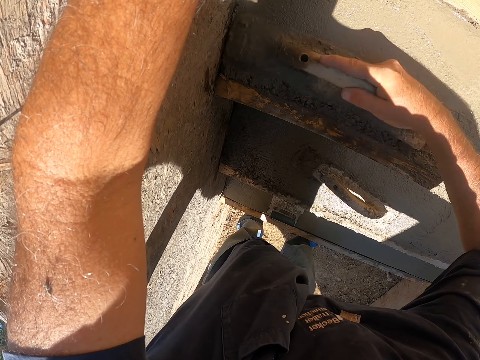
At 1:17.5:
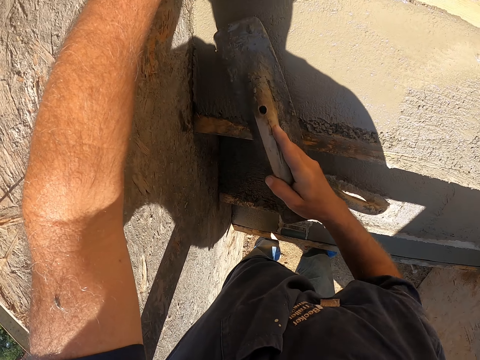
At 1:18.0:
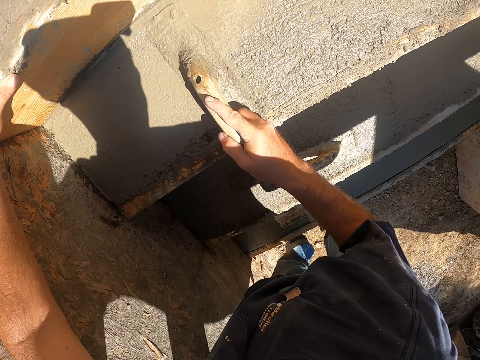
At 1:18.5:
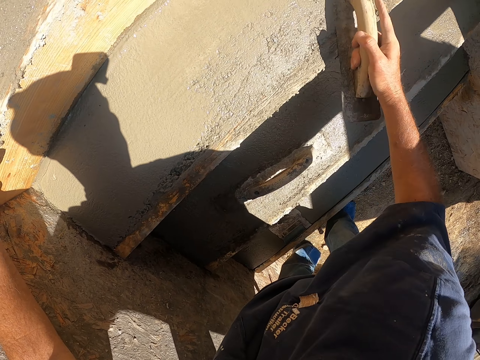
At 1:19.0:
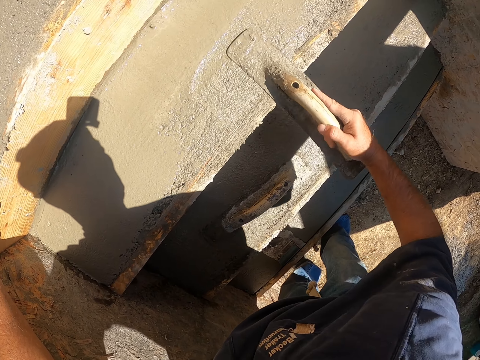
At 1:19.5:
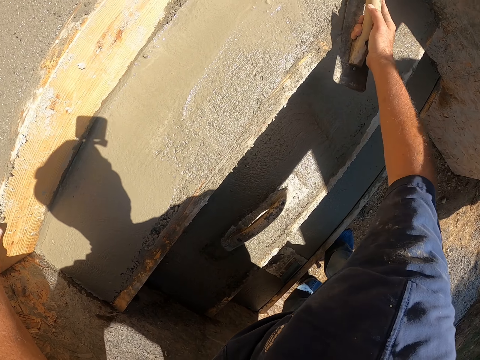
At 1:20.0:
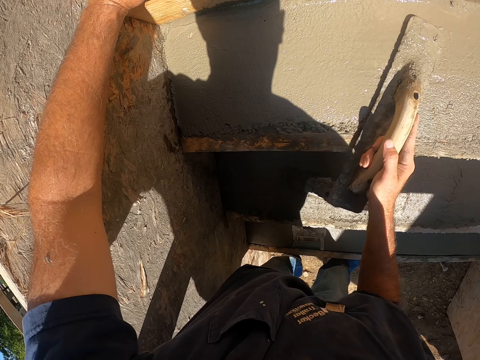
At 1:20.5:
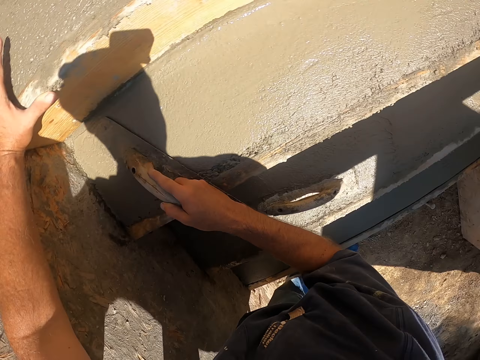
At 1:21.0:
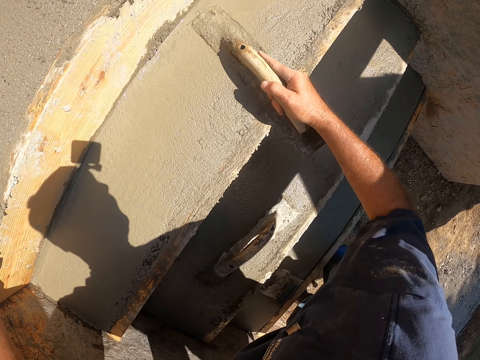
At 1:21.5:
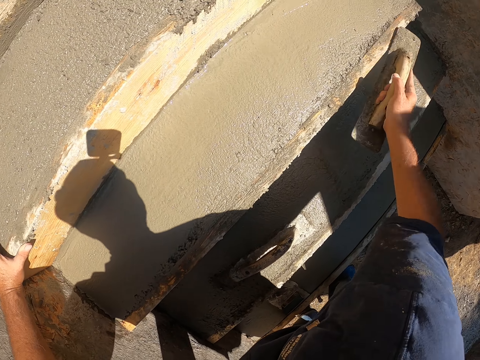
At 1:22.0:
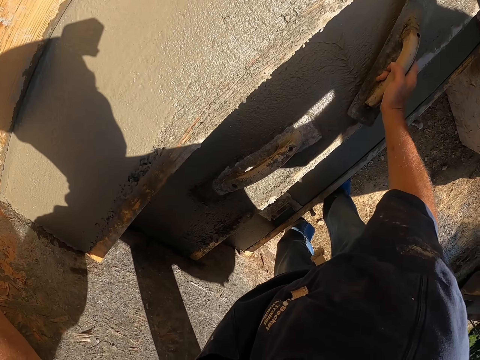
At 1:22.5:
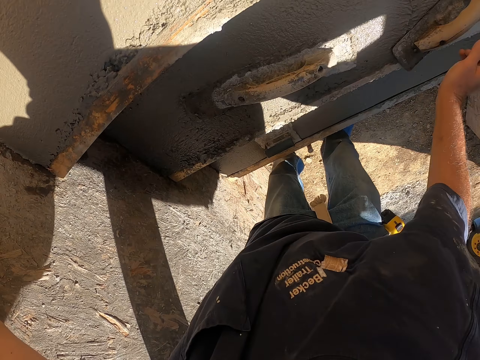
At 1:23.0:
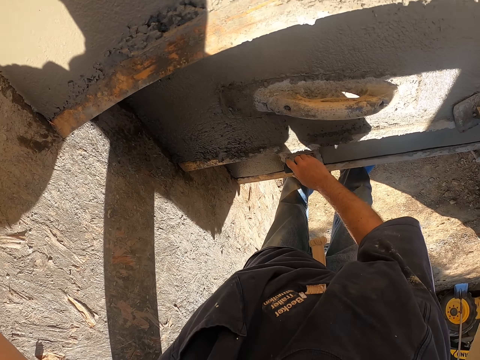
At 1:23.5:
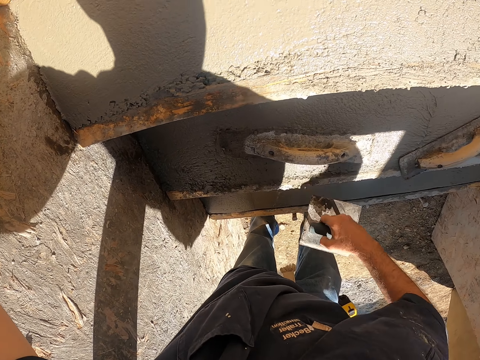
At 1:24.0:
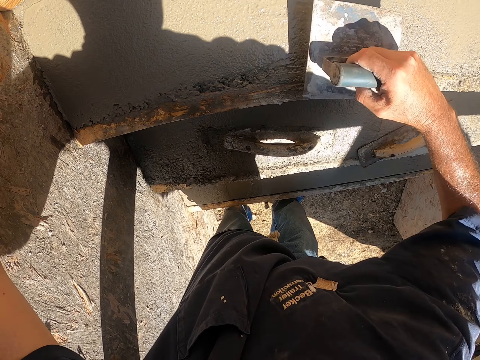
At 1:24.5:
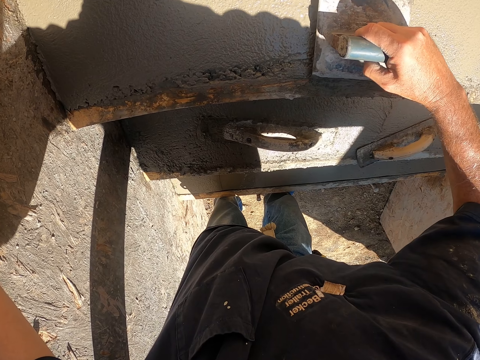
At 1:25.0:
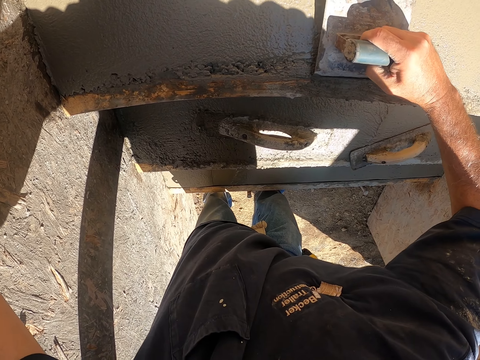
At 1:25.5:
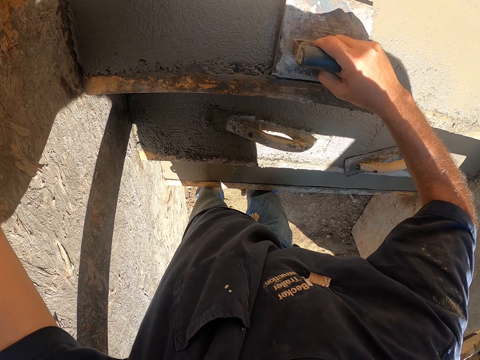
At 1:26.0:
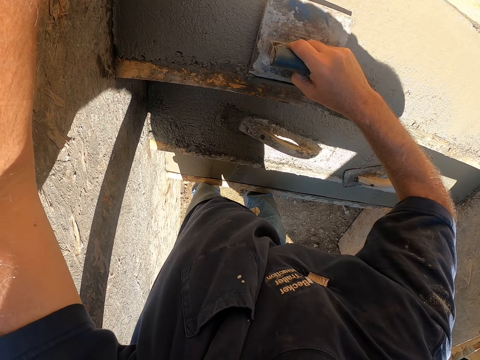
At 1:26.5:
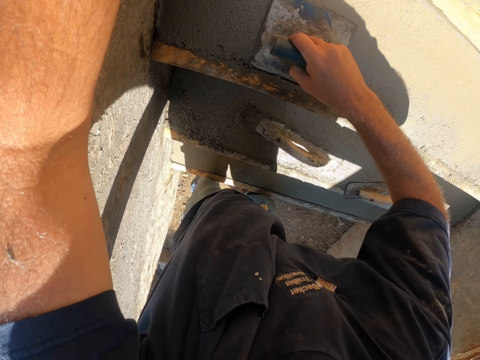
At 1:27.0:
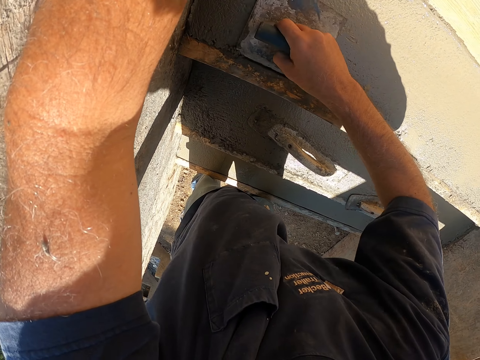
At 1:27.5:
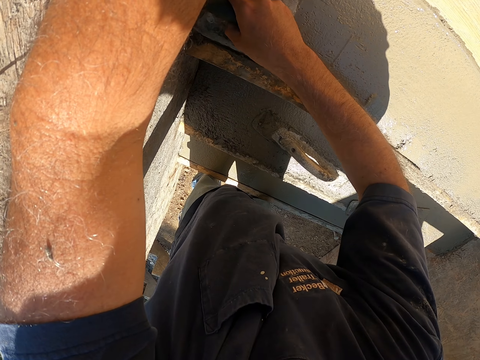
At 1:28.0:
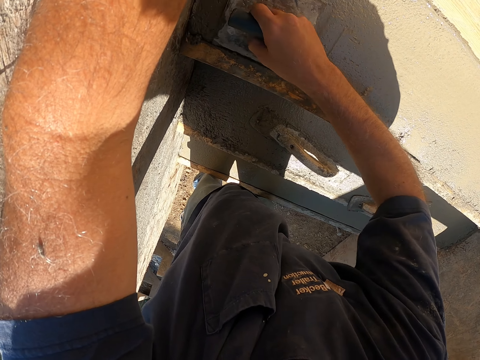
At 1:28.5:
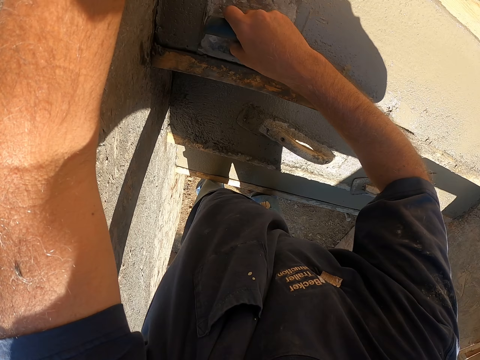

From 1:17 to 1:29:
The camera wearer puts the concrete trowel on the staircase. They pick up the concrete trowel. They level the concrete with an edger.

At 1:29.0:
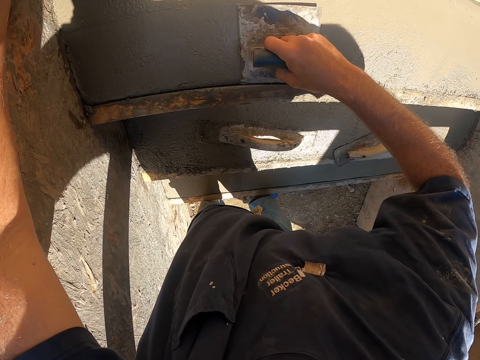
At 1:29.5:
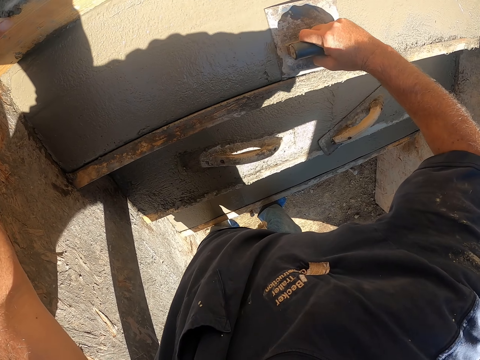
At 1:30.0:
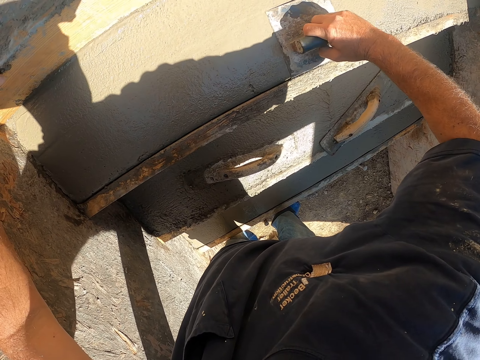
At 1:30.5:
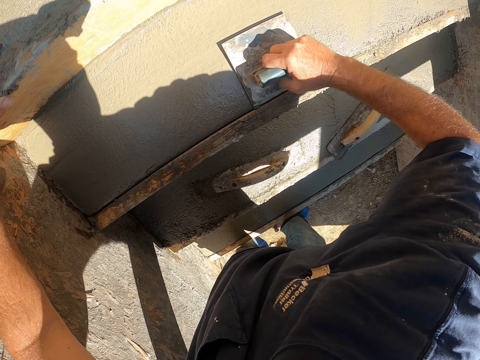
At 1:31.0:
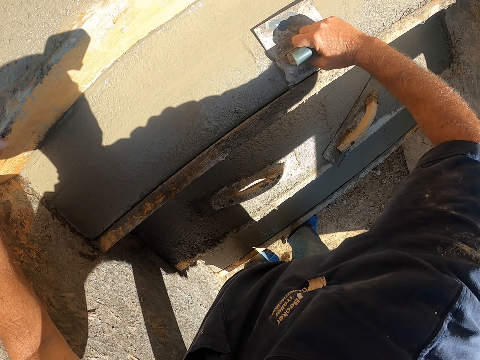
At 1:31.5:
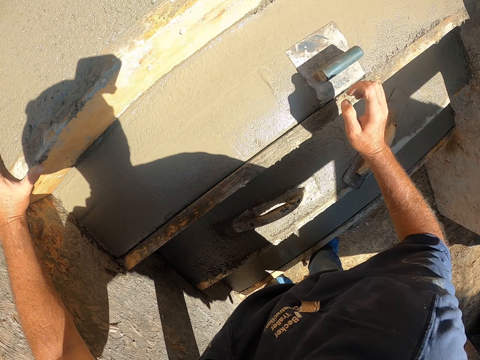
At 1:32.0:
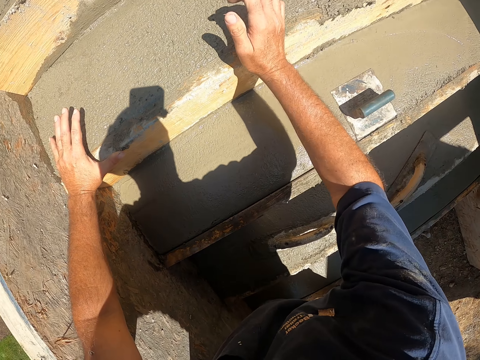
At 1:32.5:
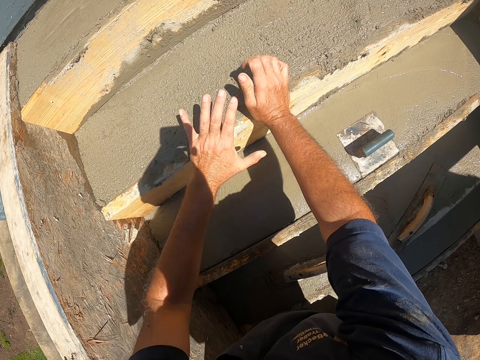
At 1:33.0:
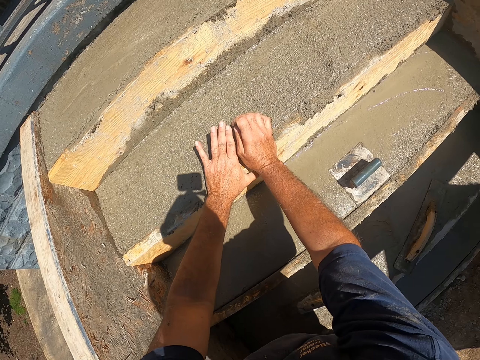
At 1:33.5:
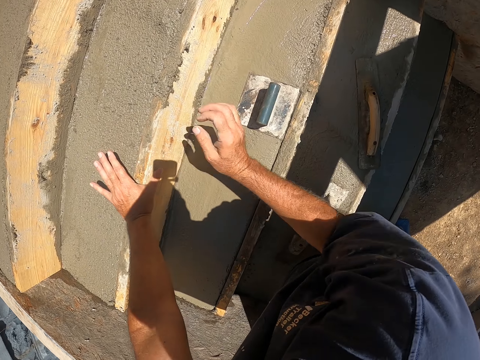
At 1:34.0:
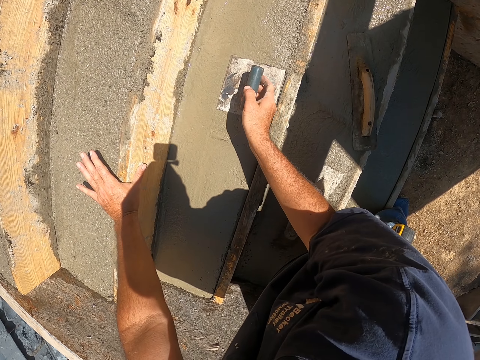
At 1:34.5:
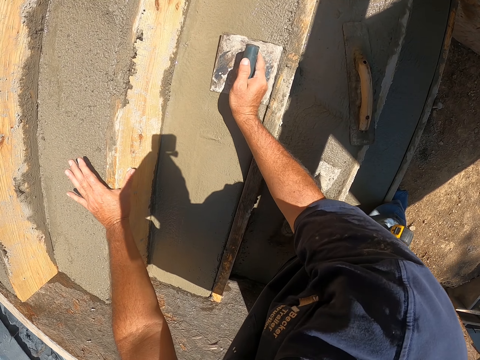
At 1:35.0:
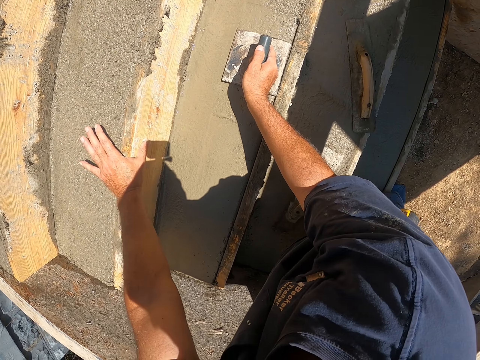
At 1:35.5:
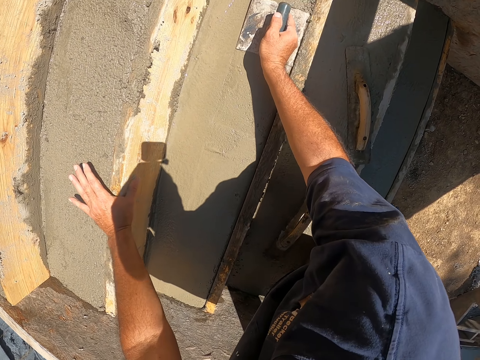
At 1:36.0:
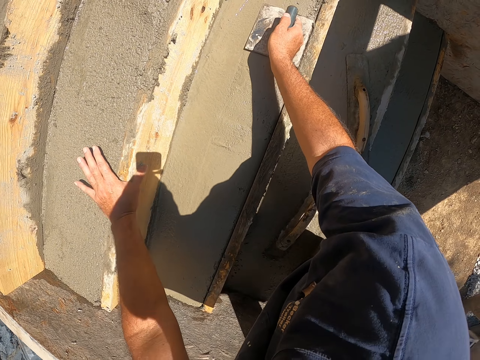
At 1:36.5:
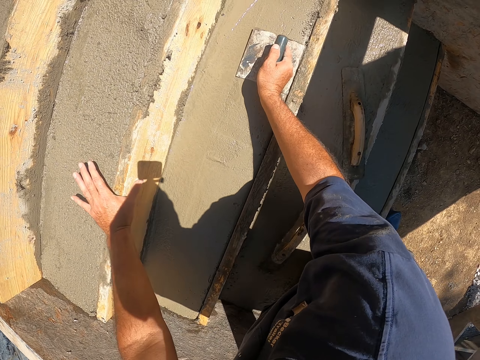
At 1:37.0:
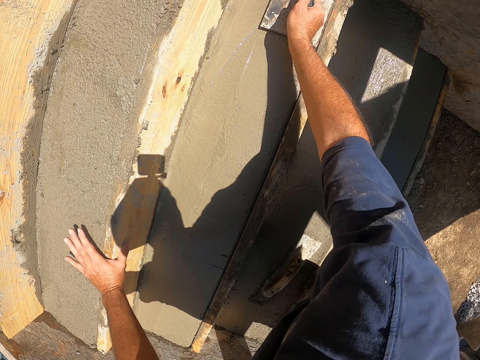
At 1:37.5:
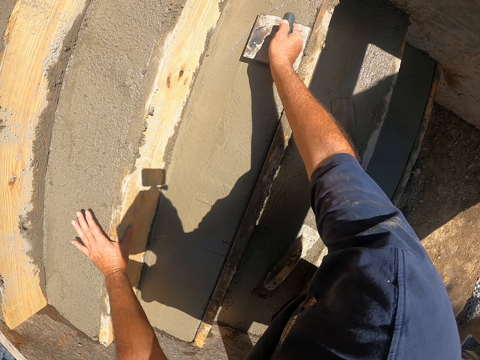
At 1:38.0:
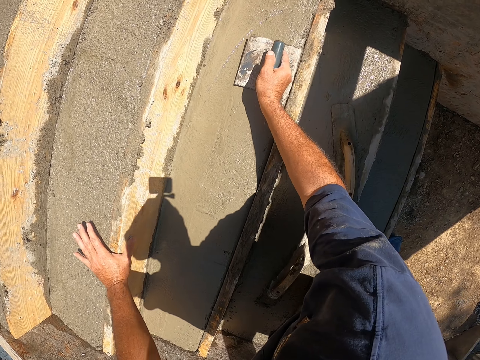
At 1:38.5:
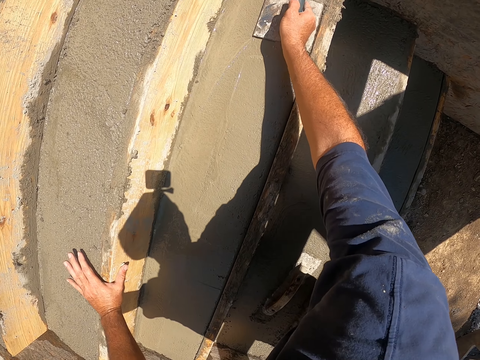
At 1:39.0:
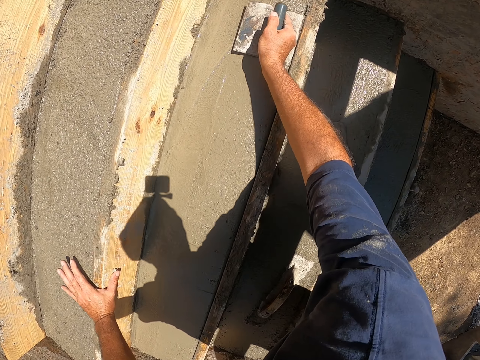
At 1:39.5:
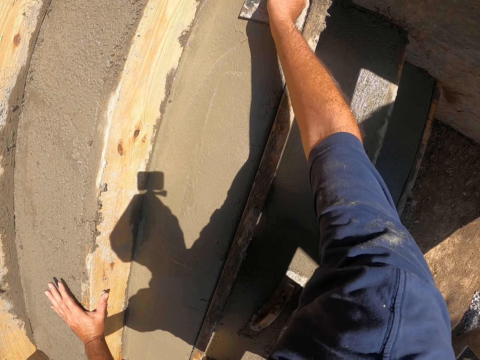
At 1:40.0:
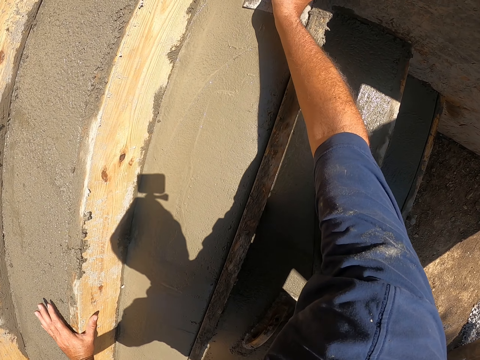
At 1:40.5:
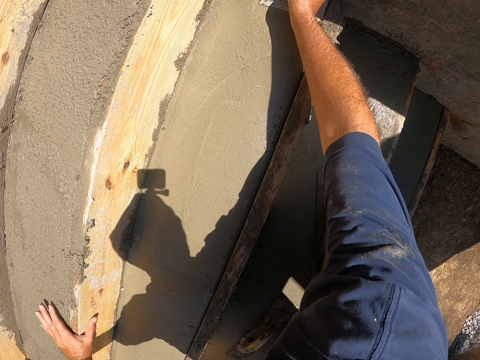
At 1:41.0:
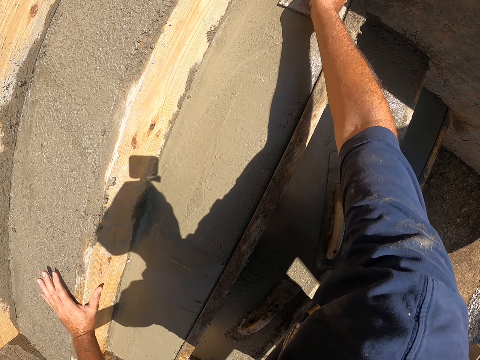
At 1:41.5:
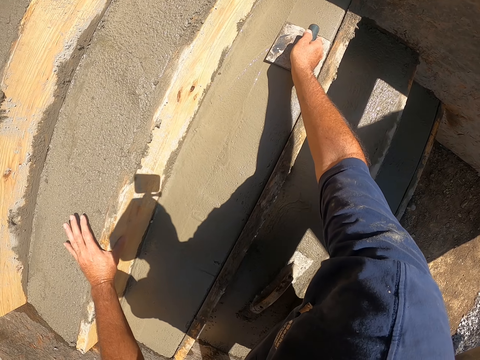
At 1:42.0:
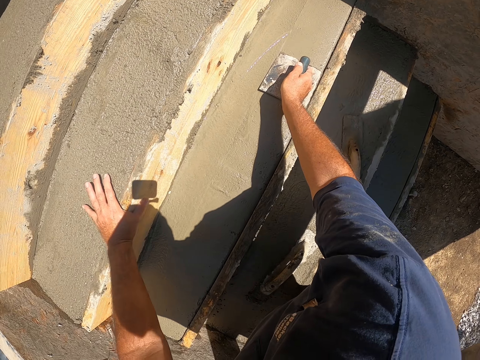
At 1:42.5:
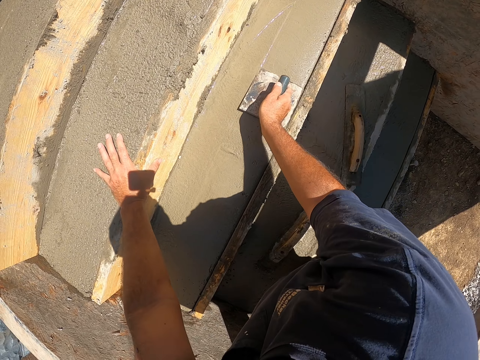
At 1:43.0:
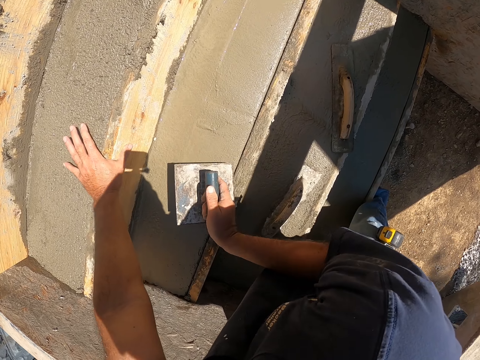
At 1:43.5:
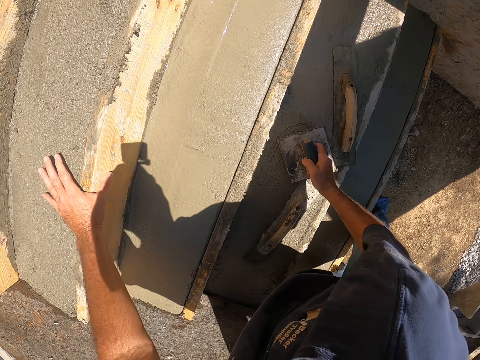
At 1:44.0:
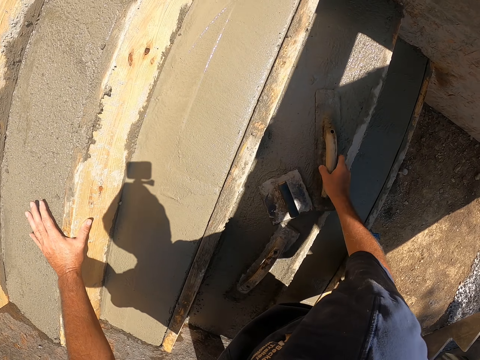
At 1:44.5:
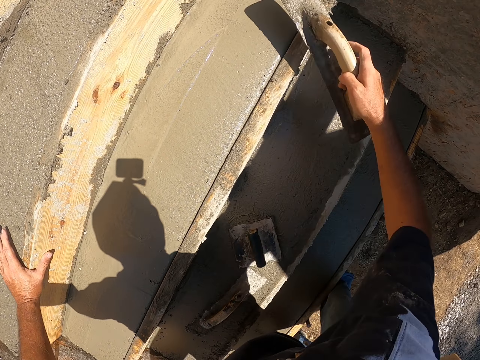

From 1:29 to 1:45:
The camera wearer plasters the staircase. They touch the staircase. They plaster the staircase. They put the concrete trowel on the staircase. They pick up the concrete trowel.
